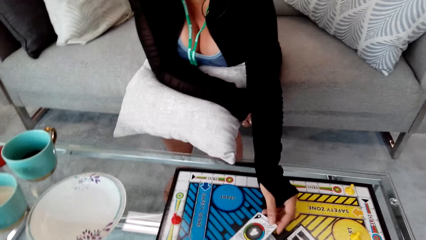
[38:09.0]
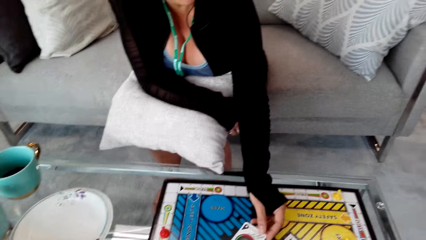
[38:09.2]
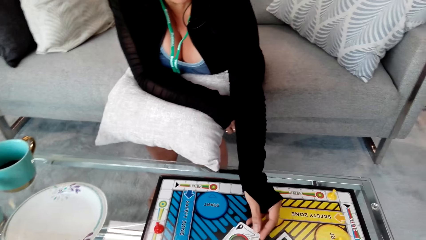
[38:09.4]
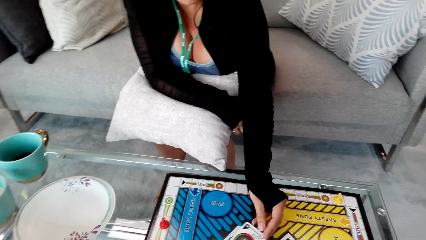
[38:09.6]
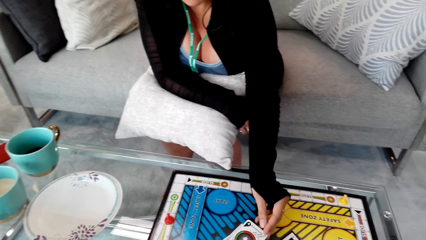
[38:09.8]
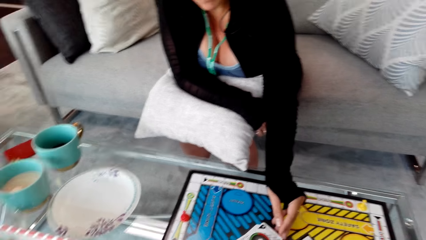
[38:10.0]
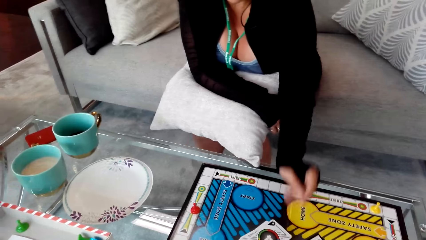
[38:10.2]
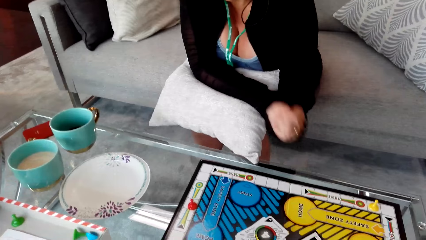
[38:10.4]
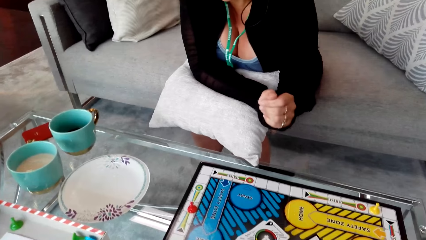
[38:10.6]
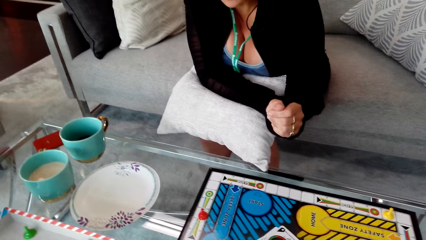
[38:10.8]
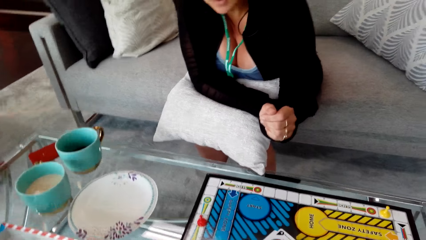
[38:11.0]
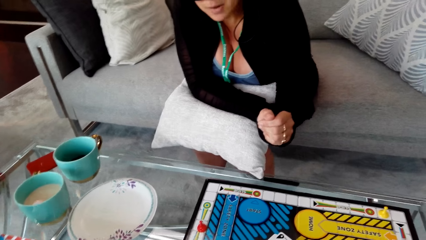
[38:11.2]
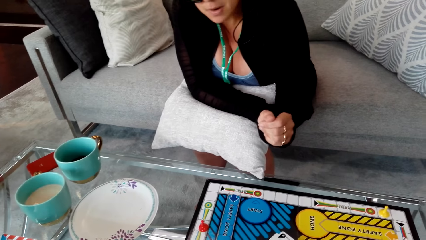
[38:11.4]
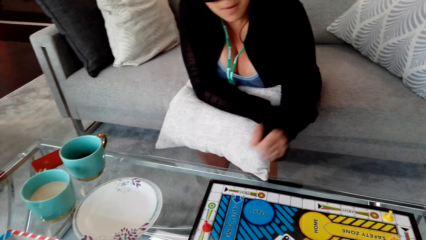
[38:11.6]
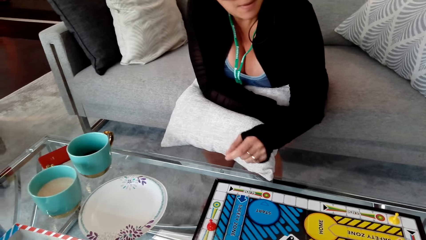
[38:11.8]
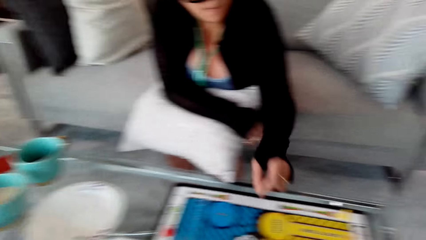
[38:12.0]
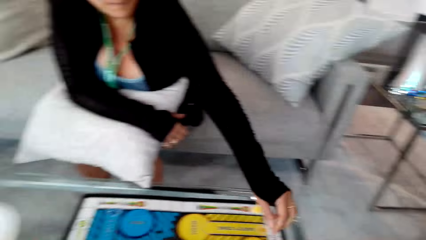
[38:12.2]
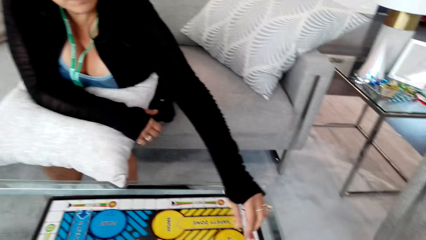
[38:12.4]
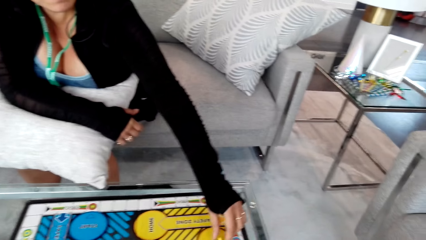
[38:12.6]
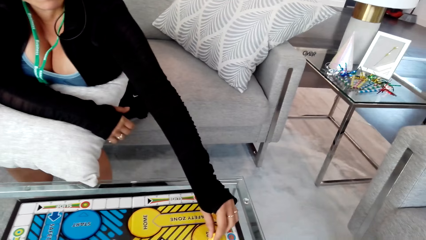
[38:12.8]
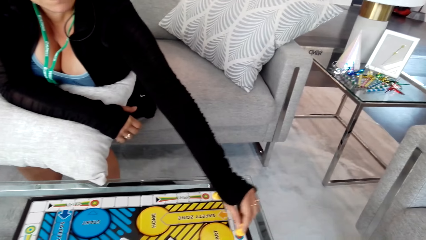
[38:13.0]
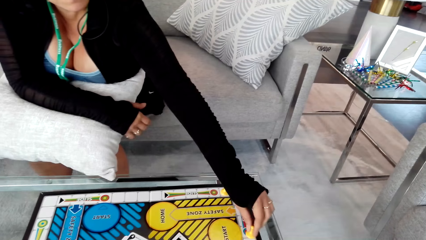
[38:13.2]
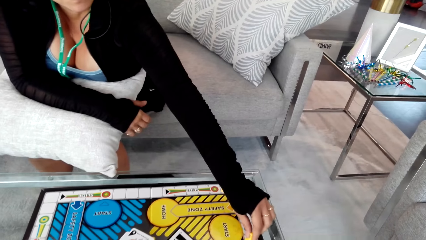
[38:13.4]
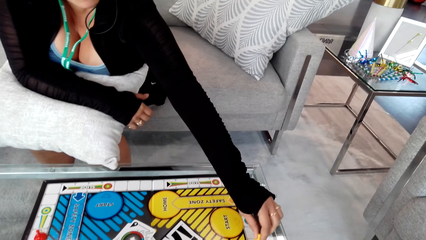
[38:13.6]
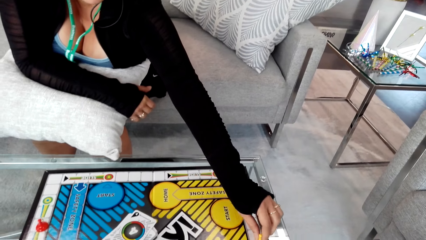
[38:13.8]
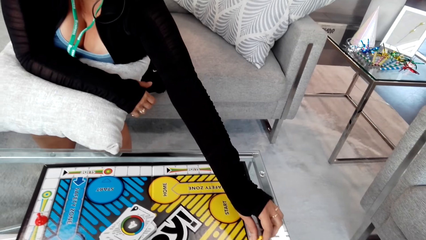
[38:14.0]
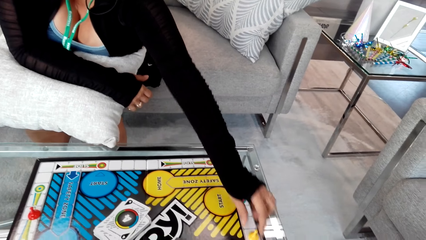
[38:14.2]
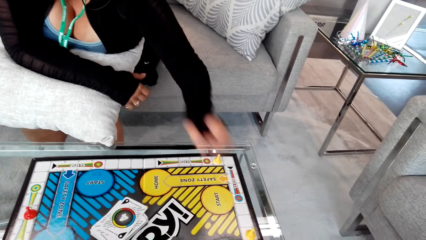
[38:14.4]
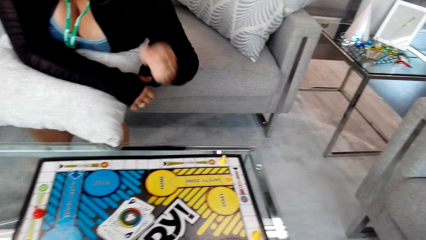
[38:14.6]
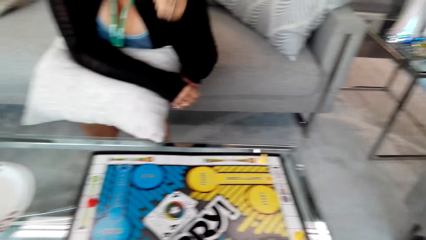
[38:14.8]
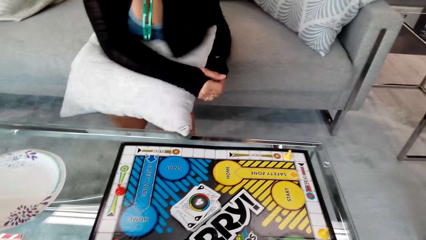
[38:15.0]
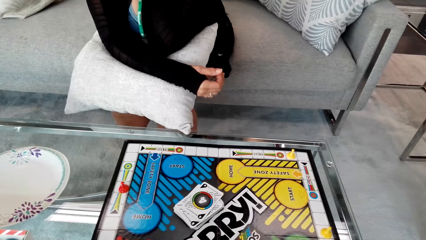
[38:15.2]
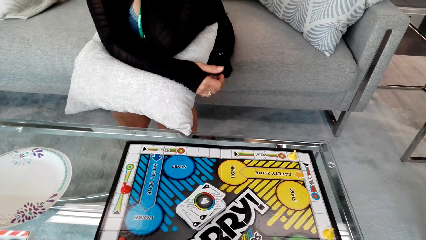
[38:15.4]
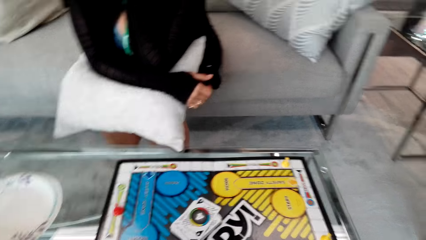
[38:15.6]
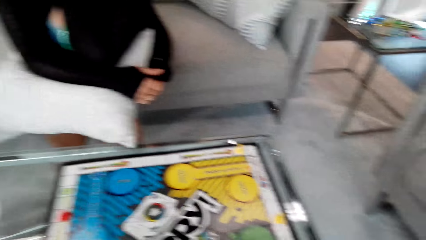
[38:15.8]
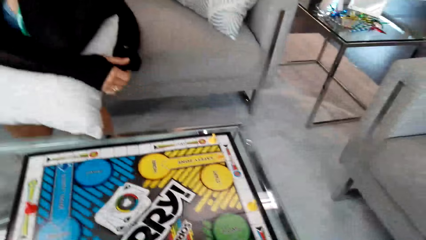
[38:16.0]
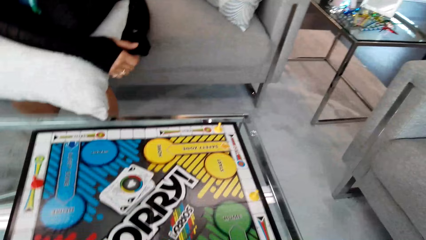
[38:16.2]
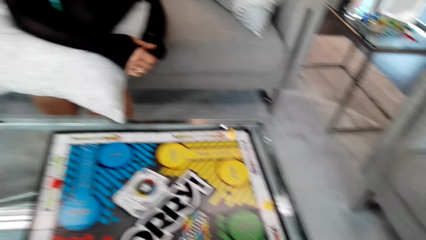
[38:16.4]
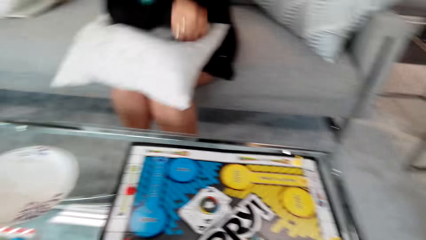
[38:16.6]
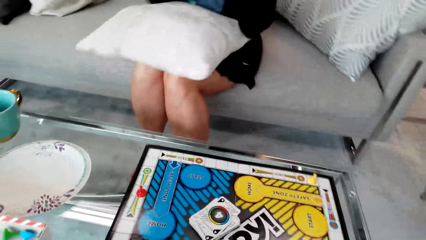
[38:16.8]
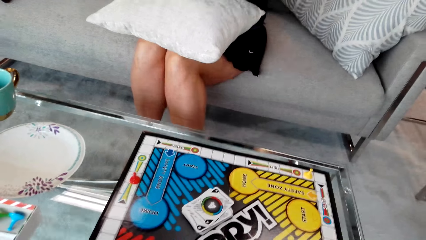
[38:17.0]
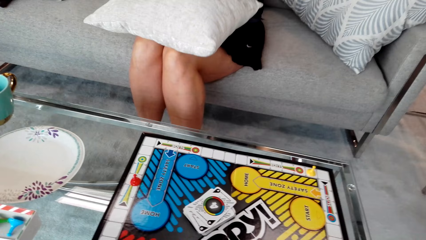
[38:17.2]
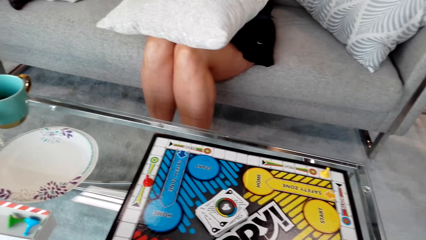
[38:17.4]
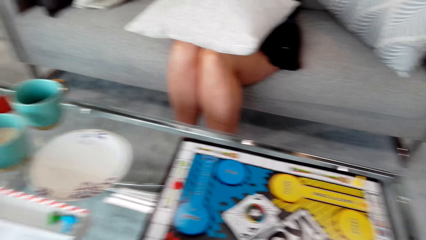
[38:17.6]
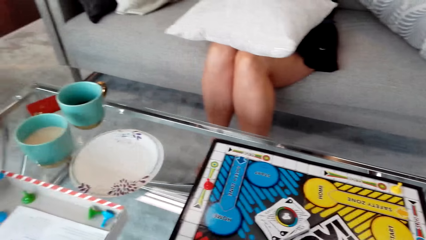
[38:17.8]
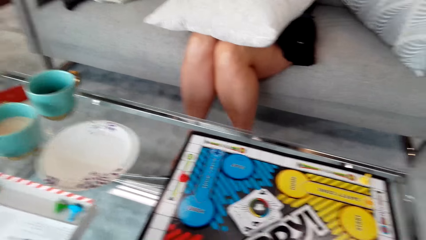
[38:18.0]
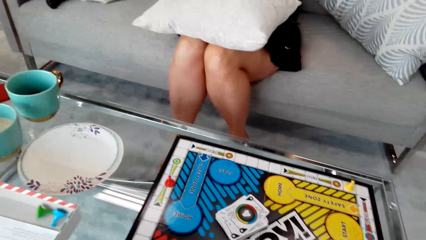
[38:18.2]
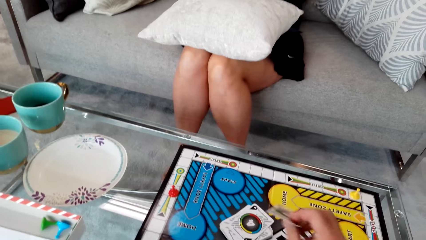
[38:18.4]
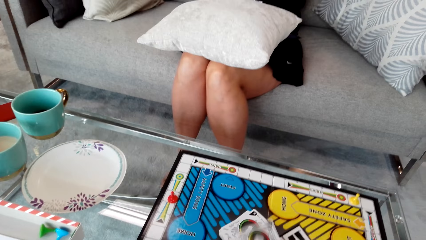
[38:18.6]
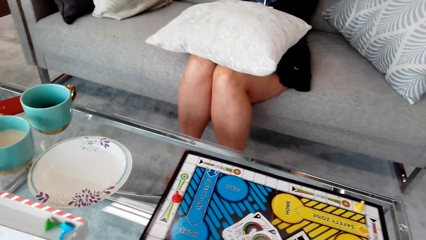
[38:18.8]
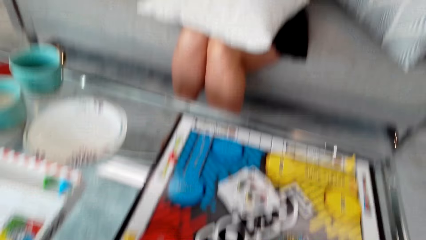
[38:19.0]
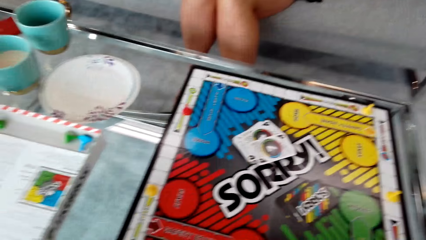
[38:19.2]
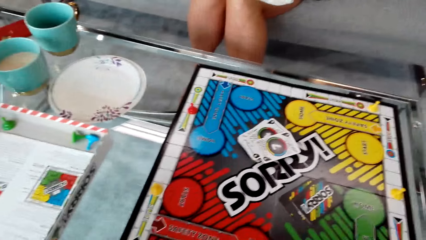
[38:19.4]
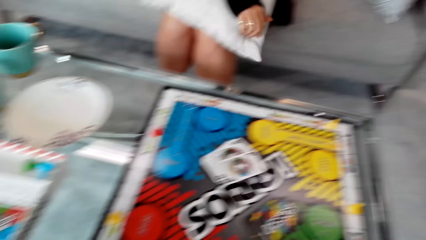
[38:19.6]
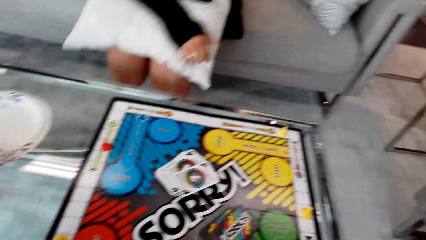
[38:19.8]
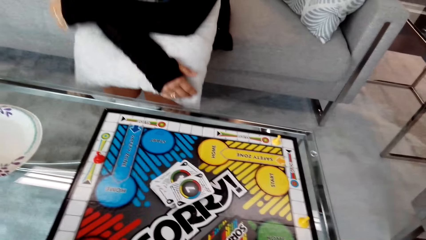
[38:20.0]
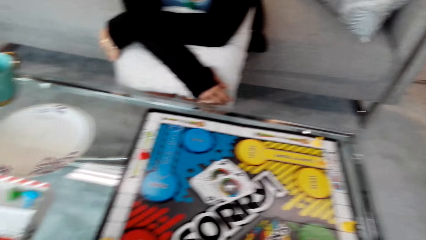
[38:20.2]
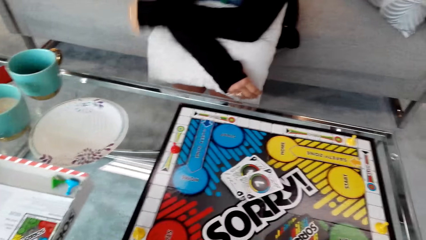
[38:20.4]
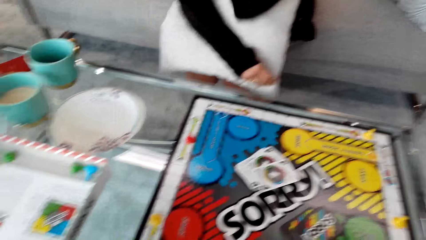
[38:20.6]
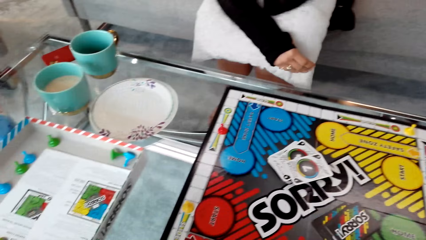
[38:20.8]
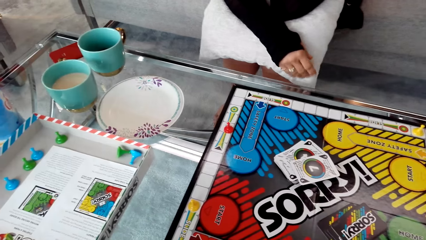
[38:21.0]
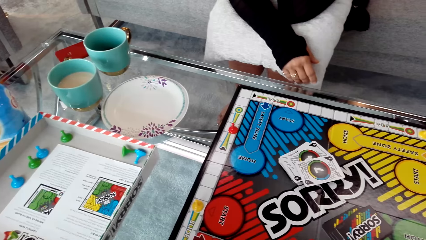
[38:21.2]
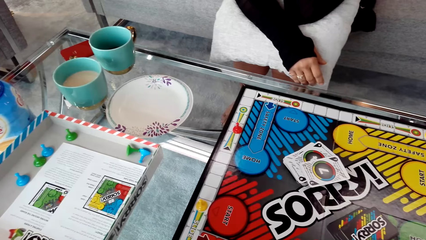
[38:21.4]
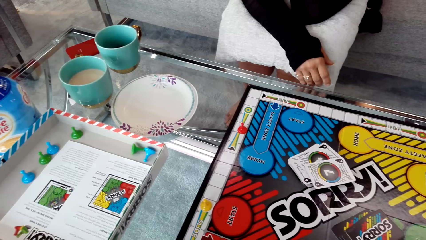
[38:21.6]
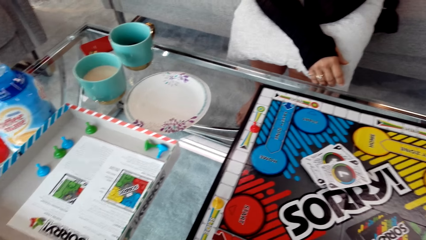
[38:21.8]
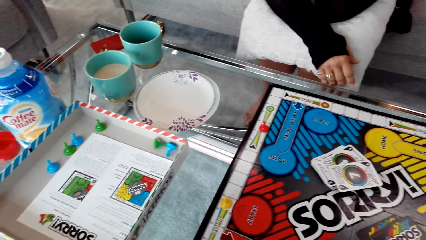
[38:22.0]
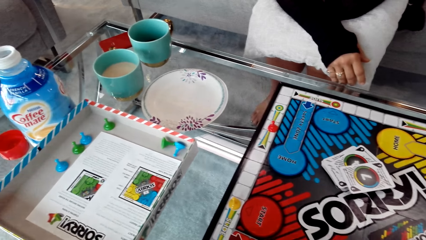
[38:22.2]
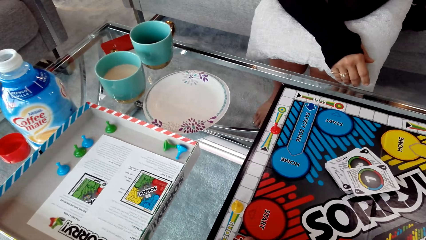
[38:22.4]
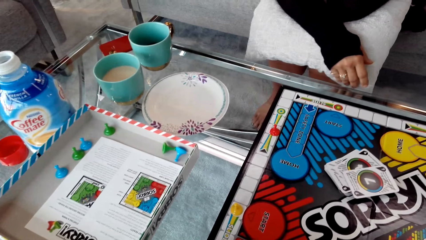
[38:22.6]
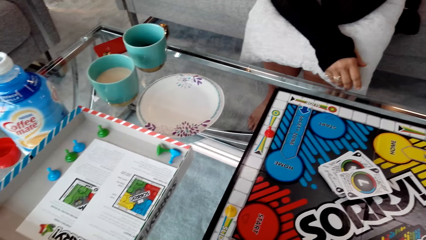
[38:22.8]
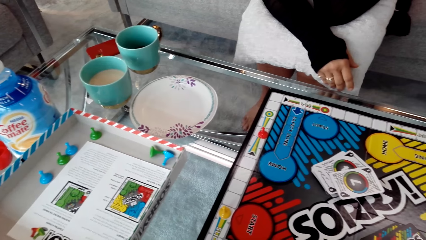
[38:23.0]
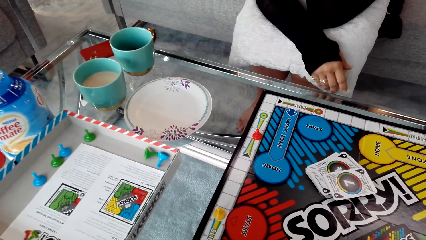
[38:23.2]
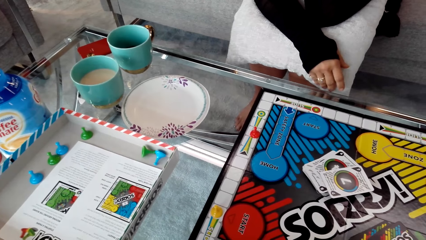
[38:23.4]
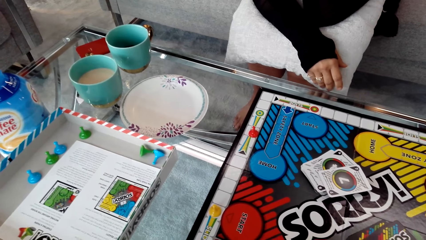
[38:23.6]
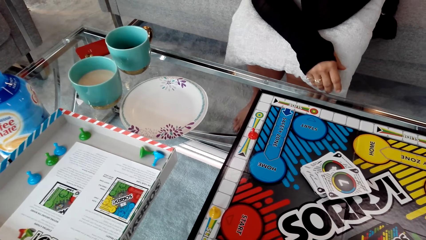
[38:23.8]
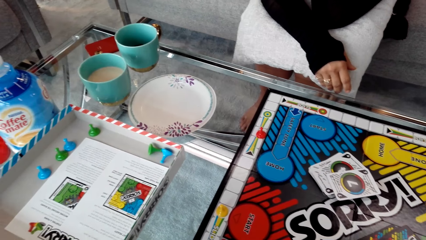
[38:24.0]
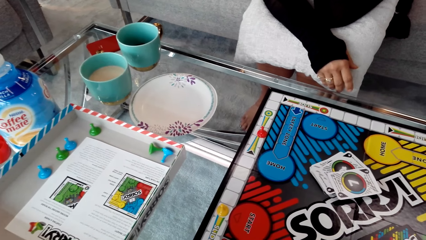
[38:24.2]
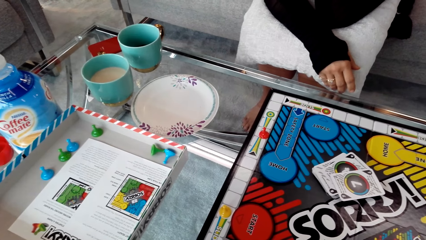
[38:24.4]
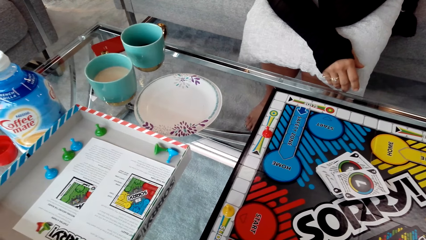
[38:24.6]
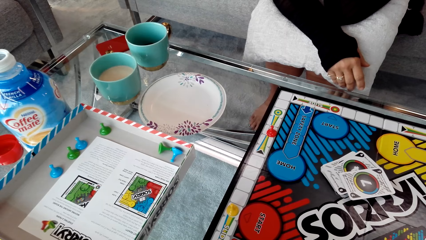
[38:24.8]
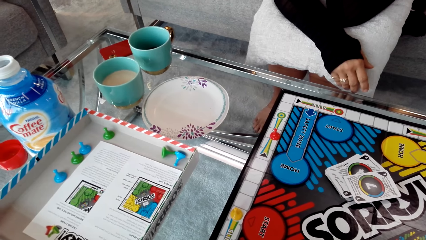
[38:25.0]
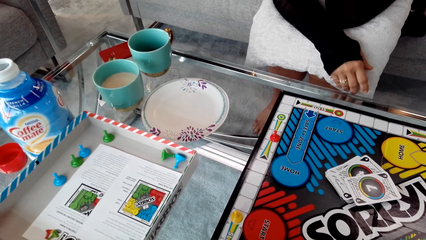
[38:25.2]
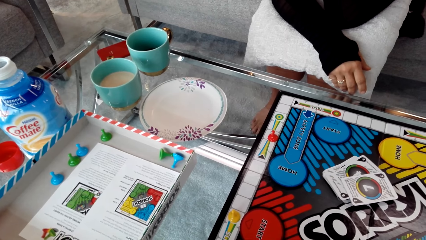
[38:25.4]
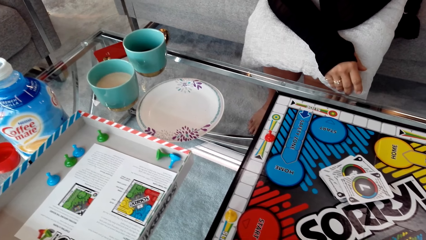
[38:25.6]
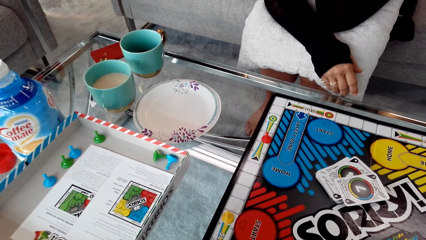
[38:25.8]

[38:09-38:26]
A woman puts the card down. The woman moves the clip. The woman holds the head. The camera wearer converses with the woman. They put the card down. The woman plays a game with the camera wearer.
